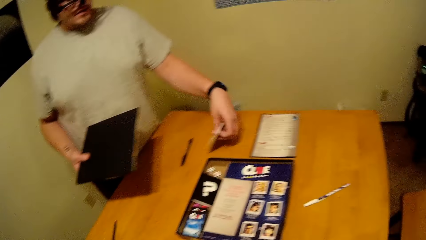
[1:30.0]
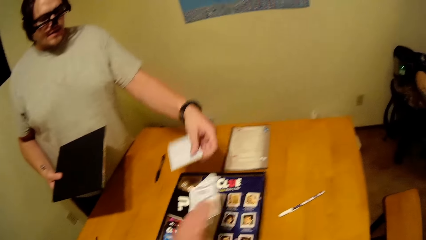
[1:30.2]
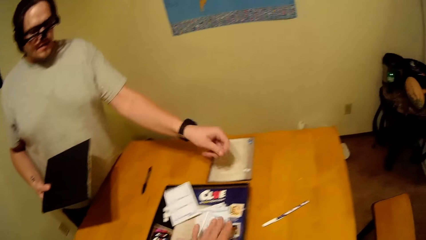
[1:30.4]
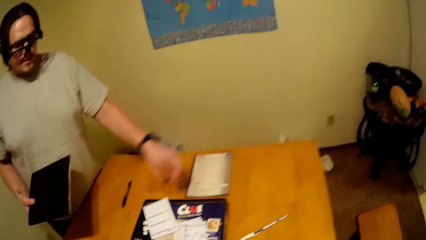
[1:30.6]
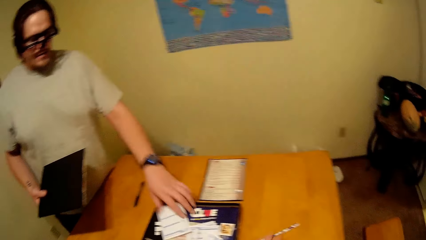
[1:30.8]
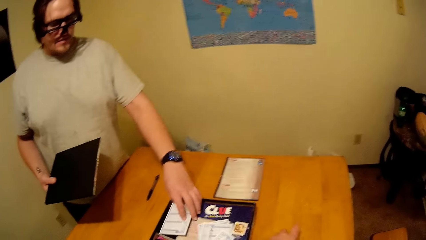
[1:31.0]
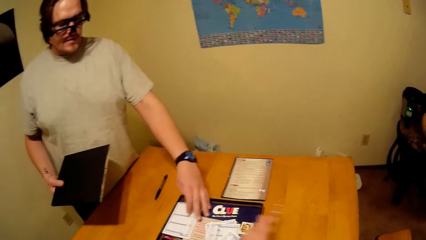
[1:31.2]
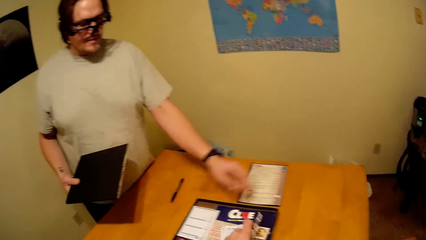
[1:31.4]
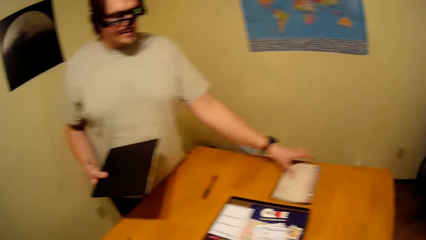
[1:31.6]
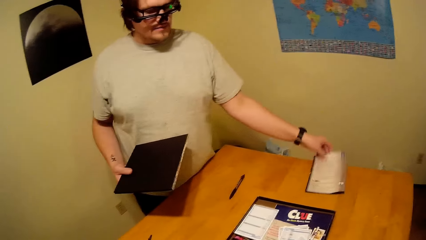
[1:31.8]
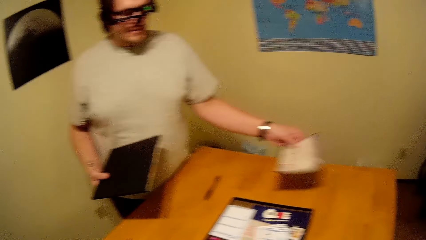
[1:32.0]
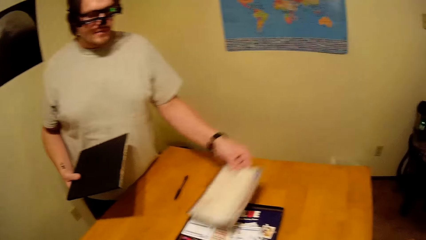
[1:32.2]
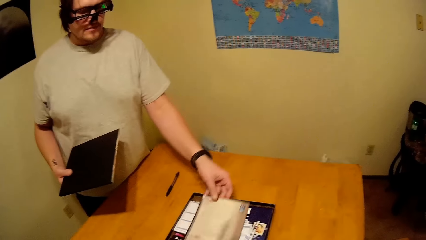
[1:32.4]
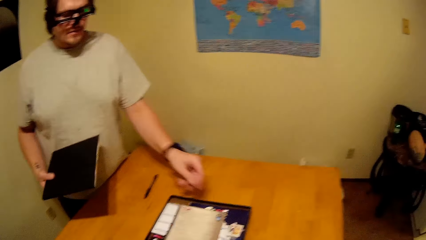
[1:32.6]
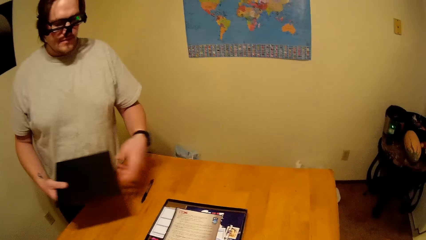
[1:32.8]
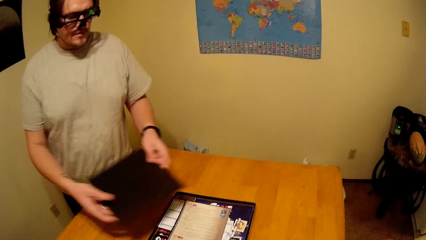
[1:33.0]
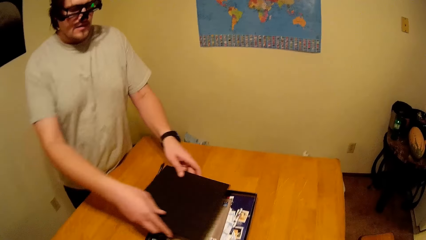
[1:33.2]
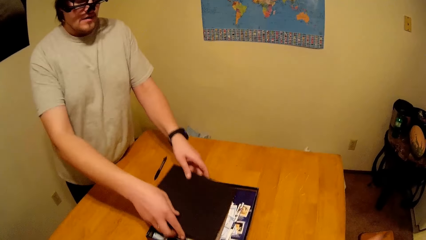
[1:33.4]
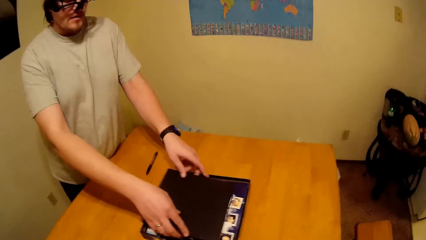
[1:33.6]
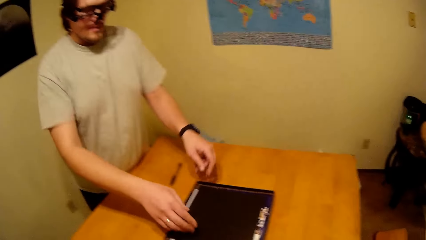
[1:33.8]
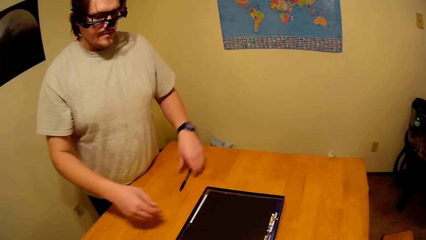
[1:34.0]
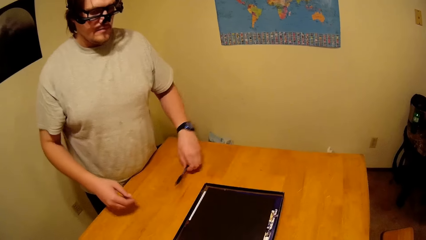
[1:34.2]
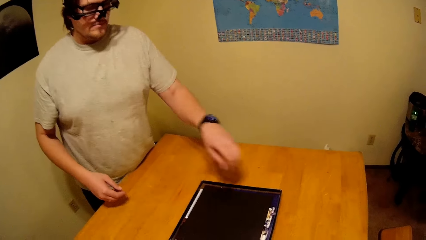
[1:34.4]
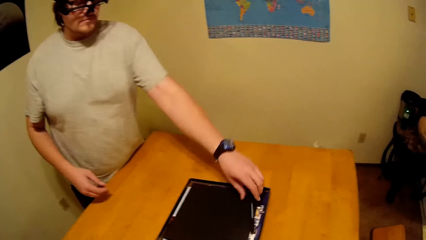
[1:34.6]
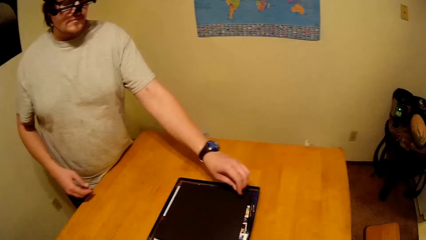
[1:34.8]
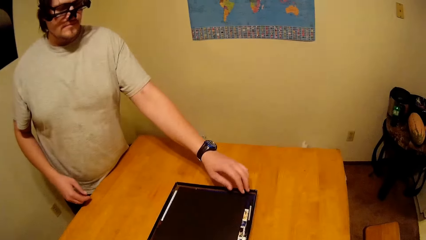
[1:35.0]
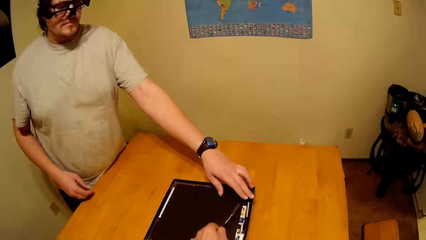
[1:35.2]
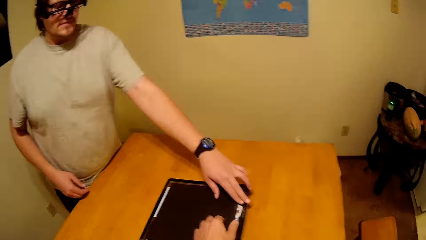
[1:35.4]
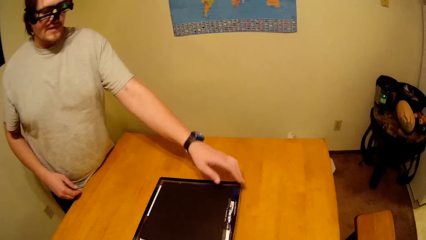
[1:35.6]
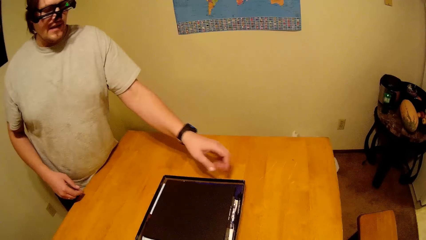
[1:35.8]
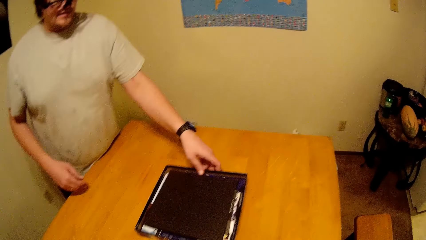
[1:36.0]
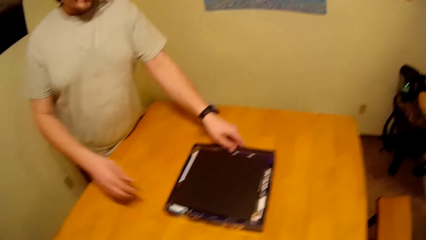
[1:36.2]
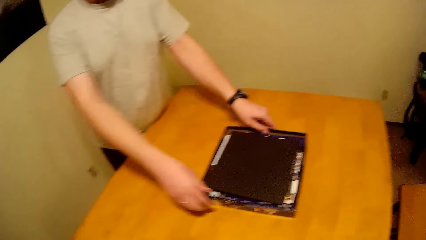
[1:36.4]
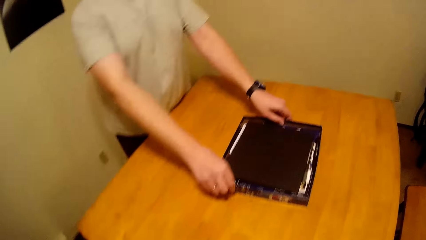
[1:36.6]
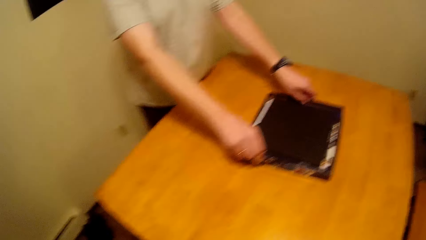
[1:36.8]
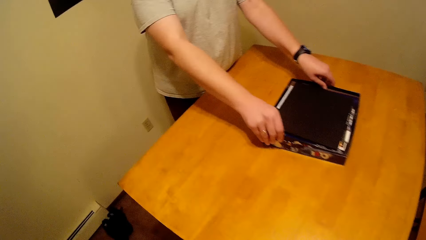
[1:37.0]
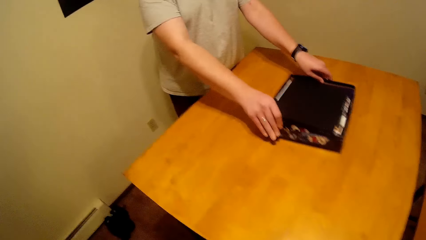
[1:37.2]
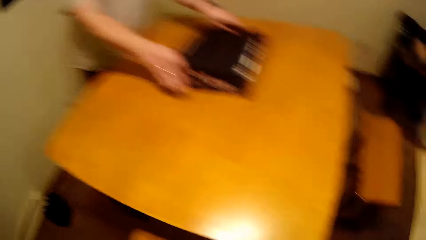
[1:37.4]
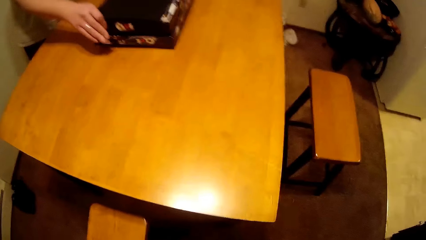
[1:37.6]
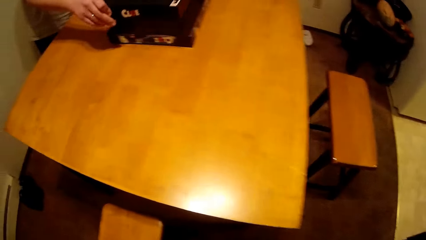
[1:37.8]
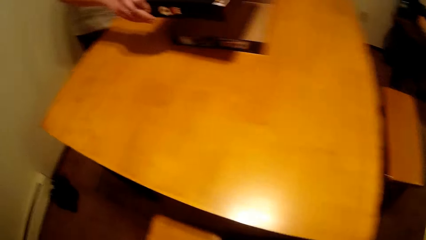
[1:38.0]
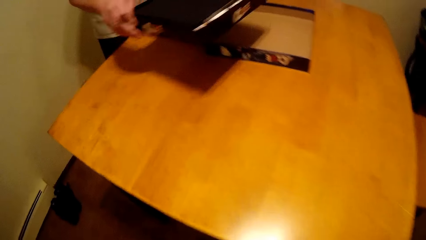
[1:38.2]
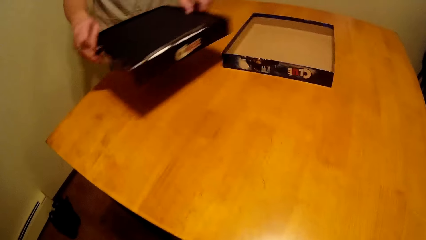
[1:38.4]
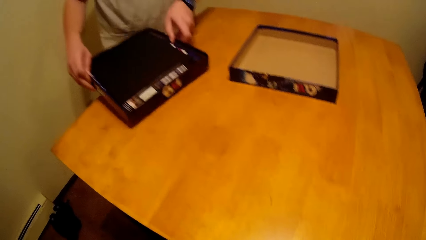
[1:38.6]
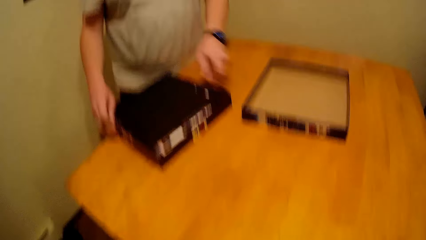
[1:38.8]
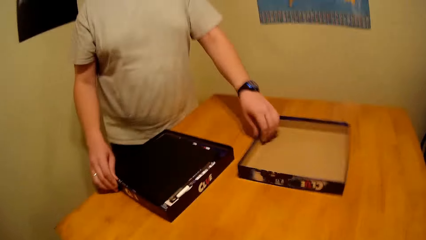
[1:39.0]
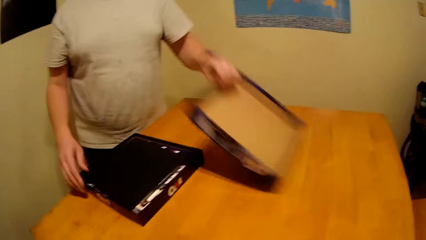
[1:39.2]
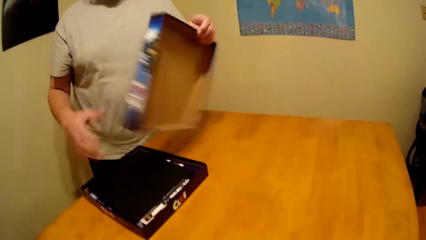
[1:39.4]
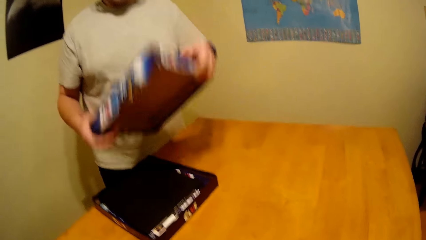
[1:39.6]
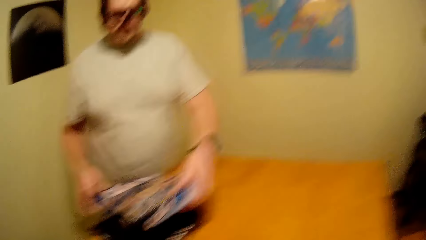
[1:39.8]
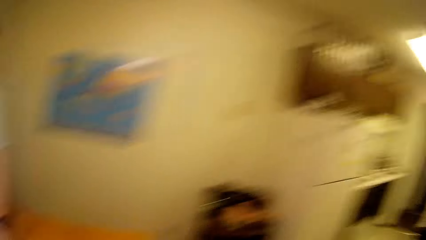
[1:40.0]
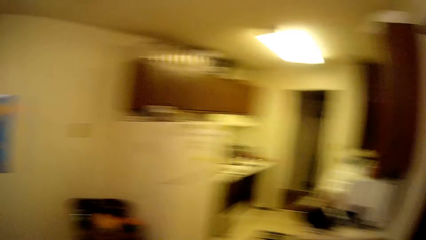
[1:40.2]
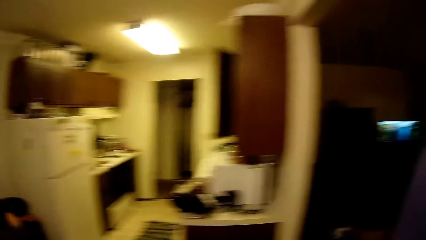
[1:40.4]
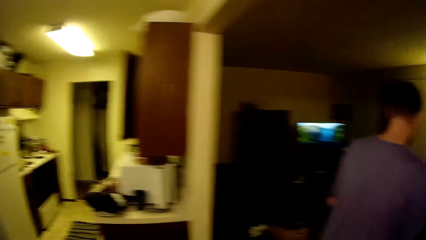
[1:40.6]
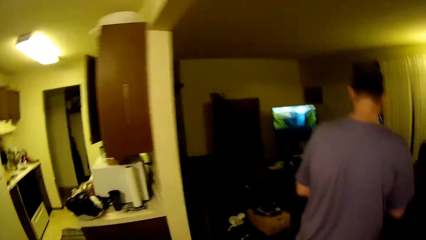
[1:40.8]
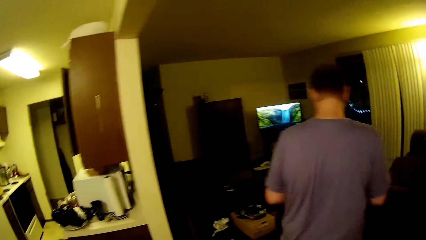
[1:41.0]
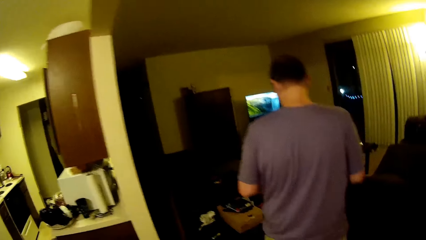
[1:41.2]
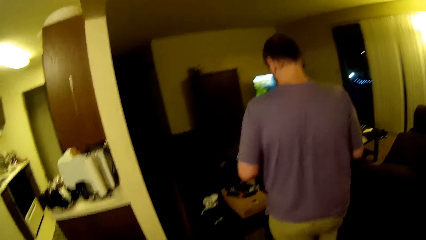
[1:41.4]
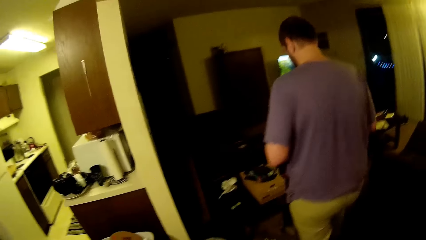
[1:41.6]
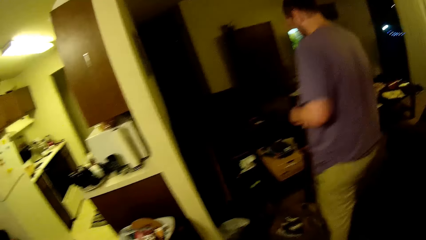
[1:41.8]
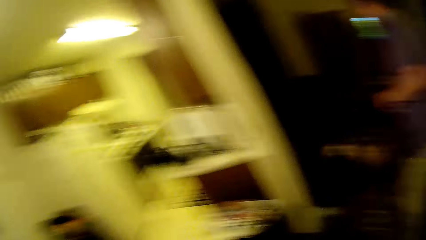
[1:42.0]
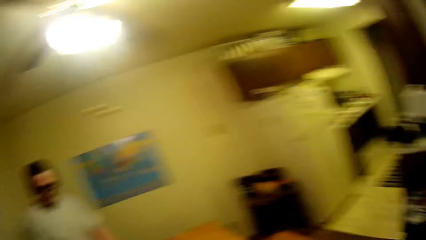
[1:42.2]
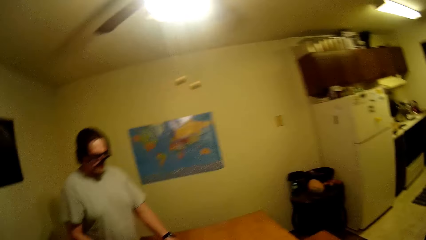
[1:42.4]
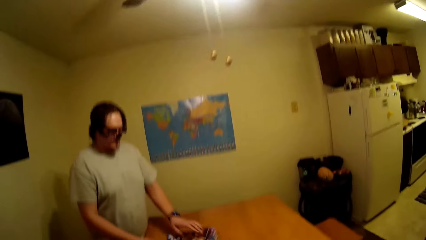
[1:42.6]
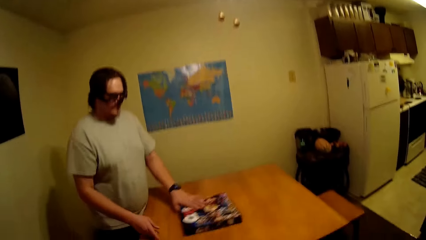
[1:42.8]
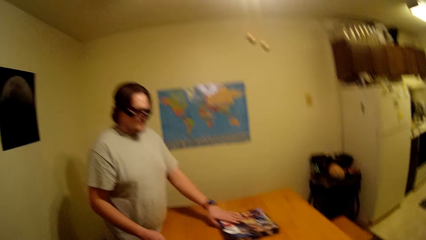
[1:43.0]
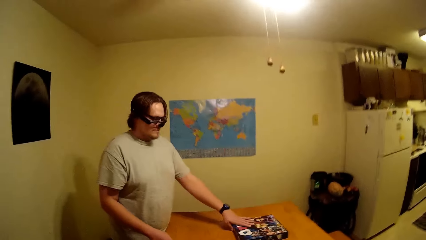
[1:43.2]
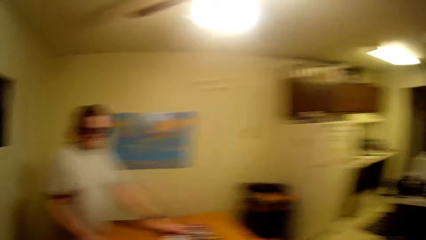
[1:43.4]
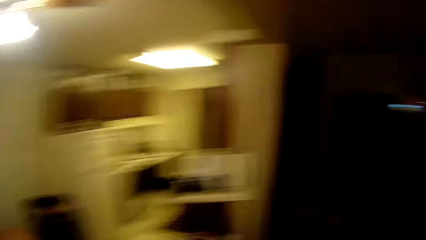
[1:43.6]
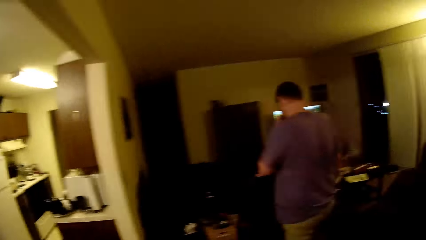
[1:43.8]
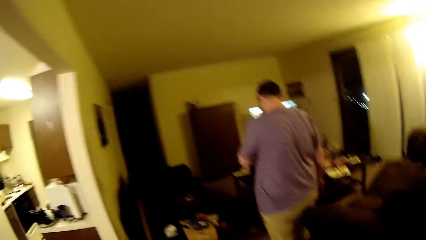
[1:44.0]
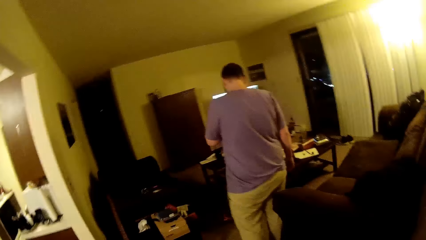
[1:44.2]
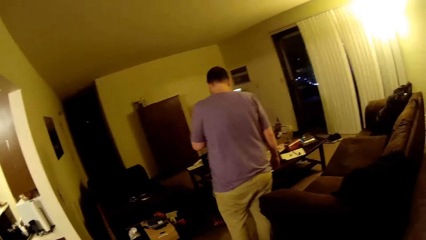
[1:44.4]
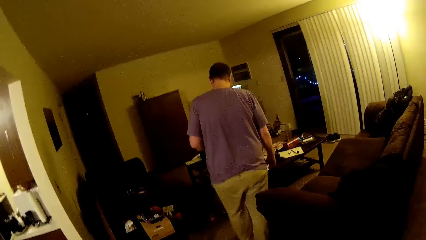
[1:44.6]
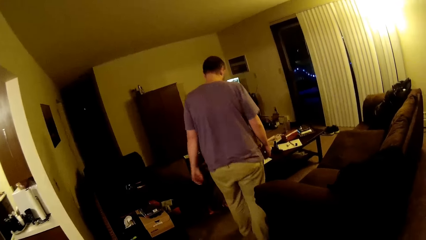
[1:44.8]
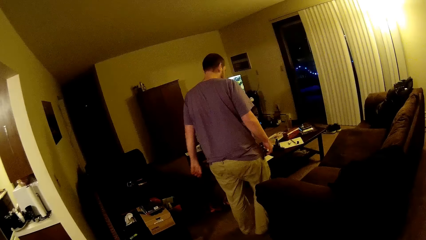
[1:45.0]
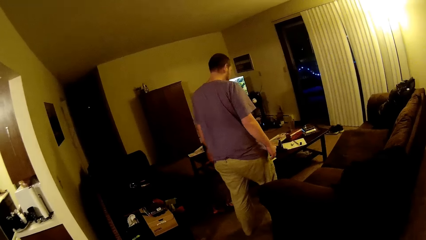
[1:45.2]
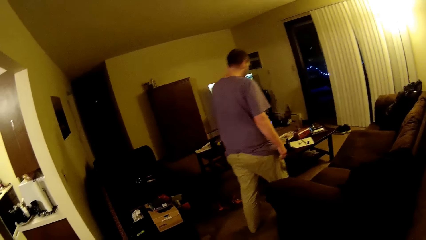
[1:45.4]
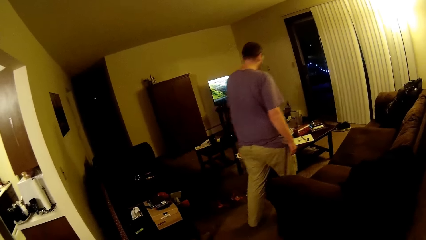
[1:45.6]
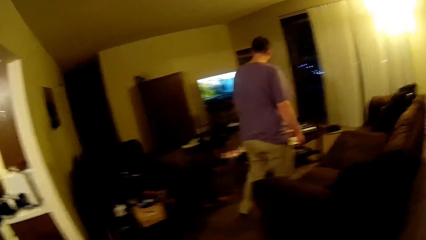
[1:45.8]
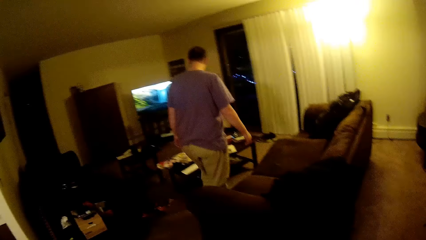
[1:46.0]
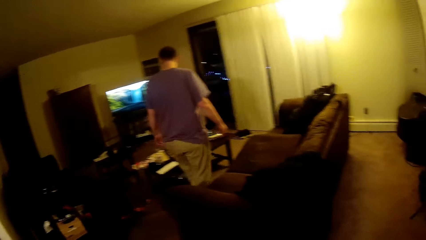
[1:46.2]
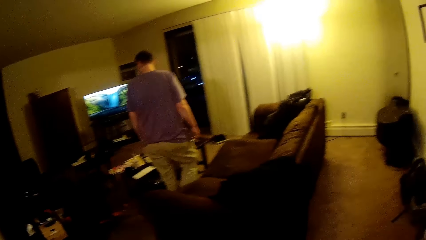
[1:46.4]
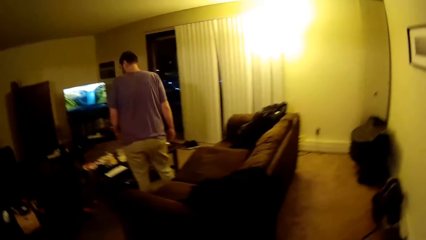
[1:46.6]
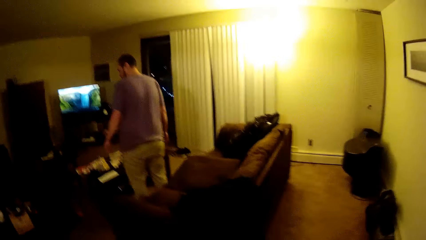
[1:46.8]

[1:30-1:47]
The camera wearer is helping return the game on the box. A person walks.
